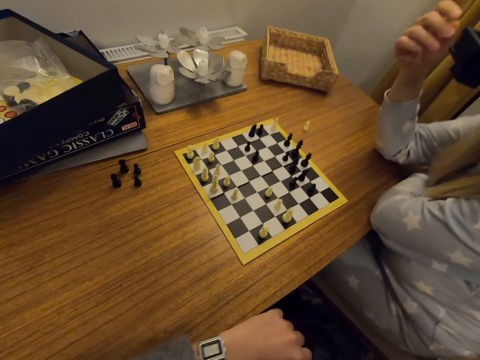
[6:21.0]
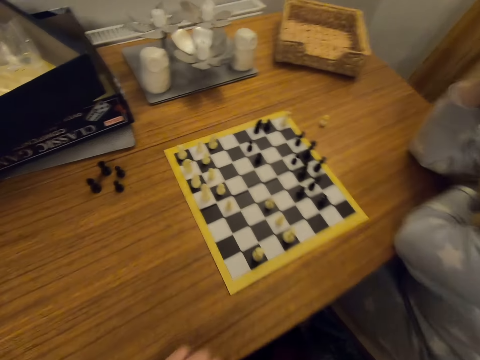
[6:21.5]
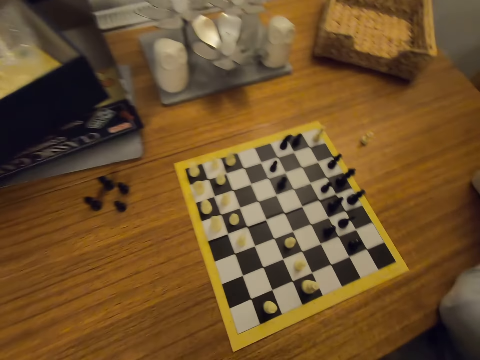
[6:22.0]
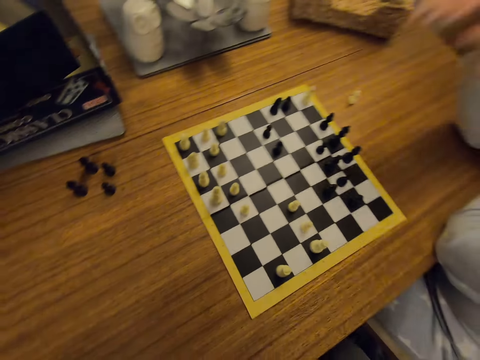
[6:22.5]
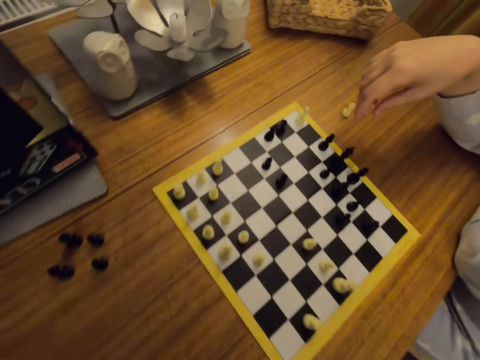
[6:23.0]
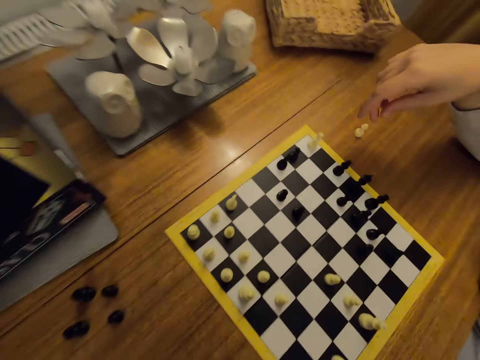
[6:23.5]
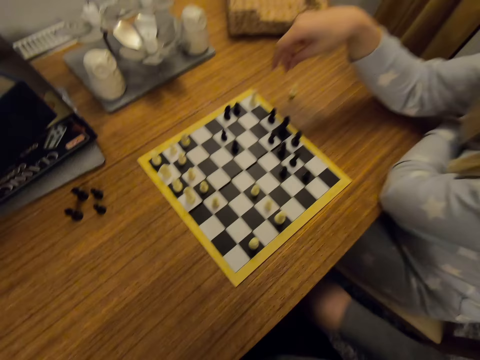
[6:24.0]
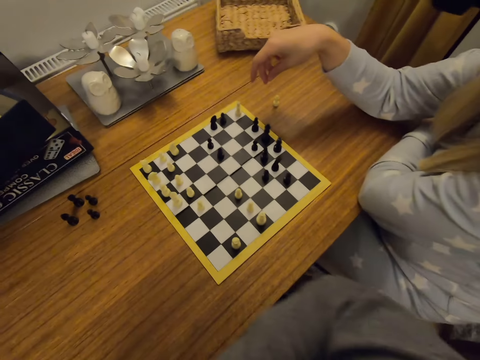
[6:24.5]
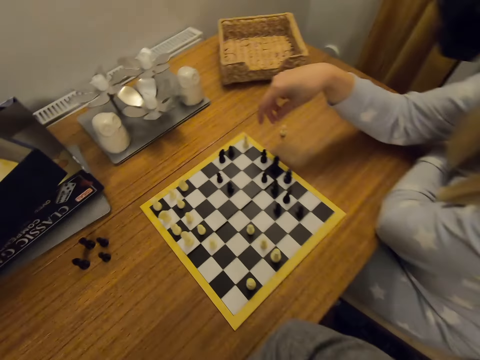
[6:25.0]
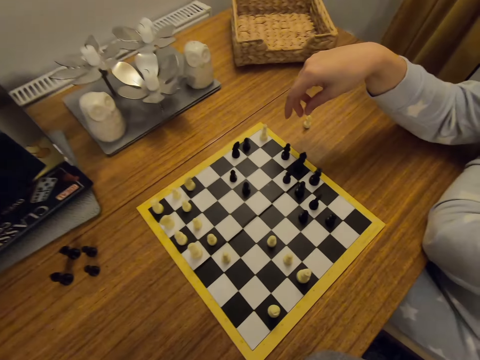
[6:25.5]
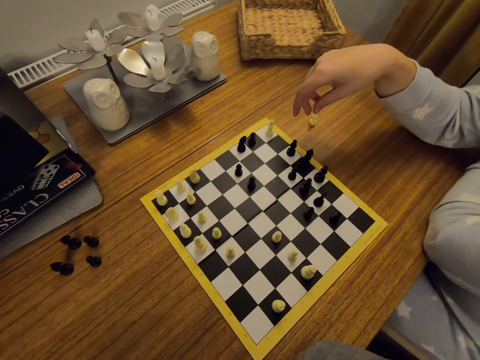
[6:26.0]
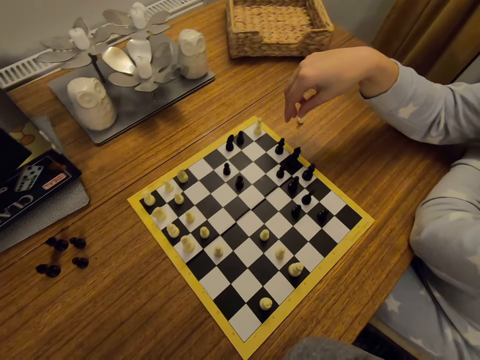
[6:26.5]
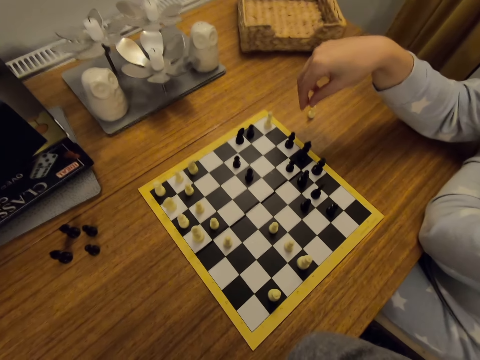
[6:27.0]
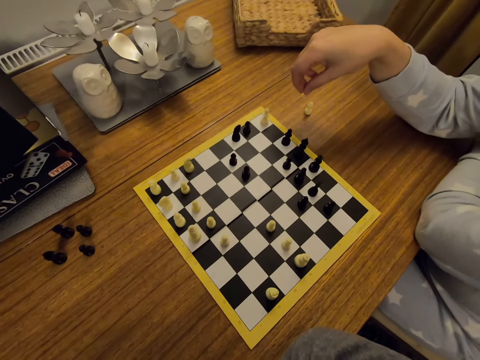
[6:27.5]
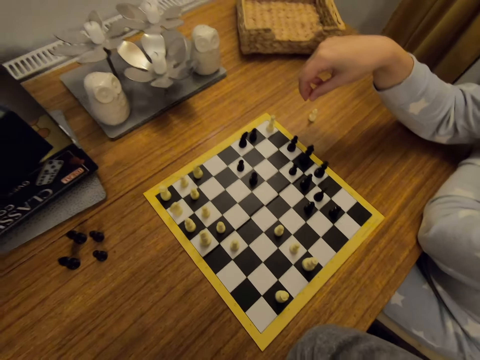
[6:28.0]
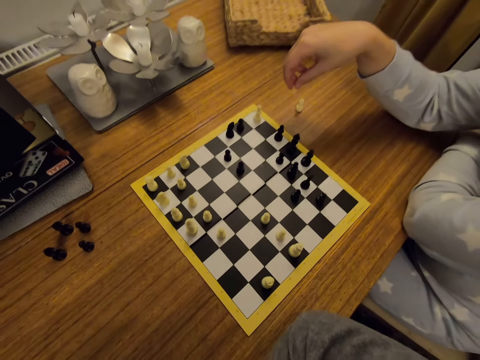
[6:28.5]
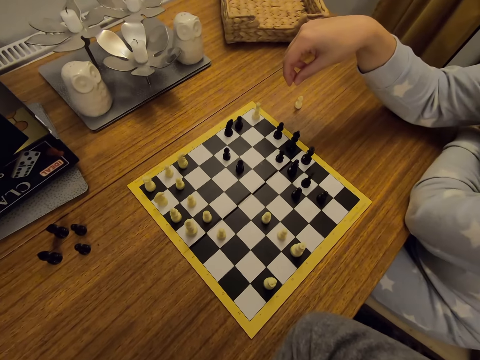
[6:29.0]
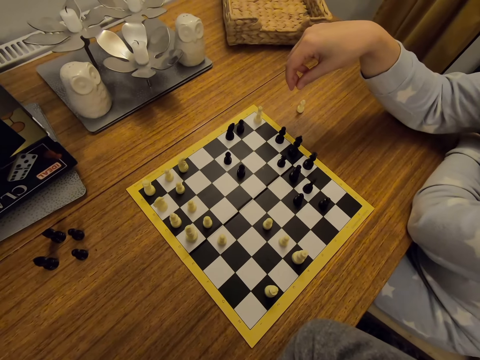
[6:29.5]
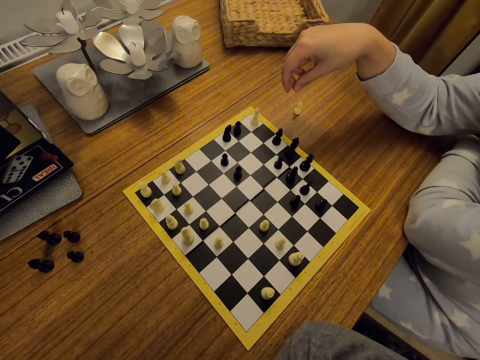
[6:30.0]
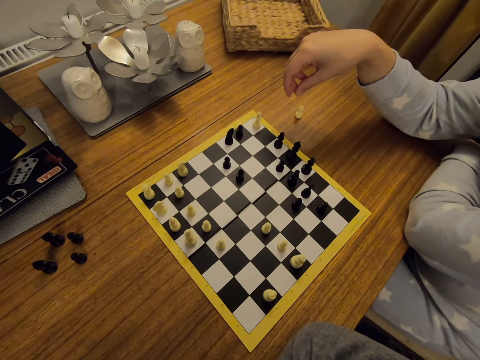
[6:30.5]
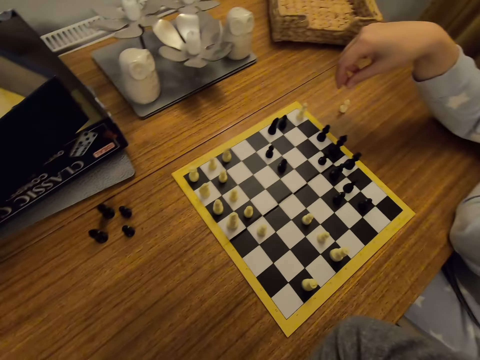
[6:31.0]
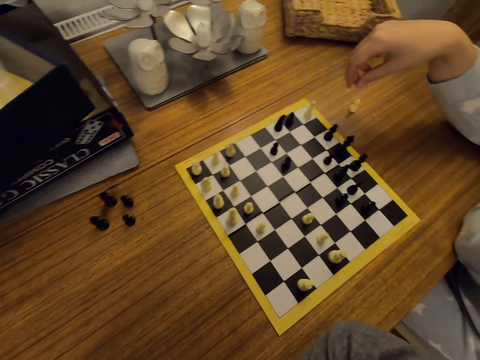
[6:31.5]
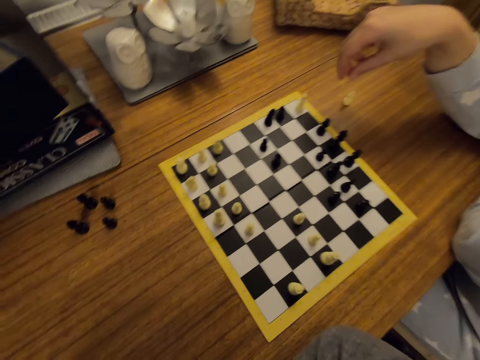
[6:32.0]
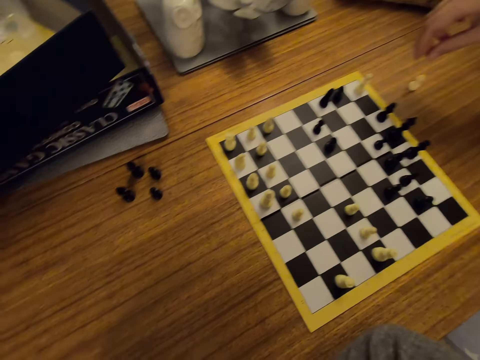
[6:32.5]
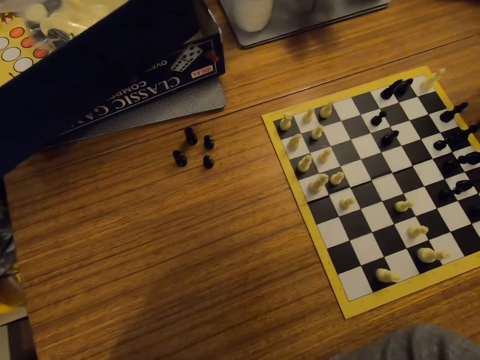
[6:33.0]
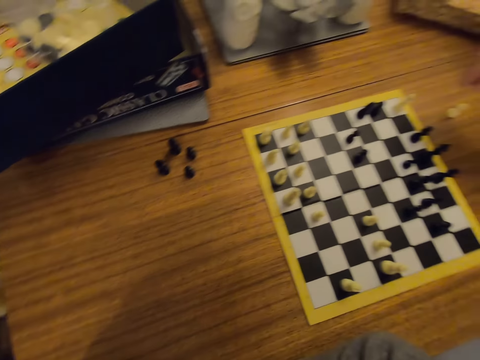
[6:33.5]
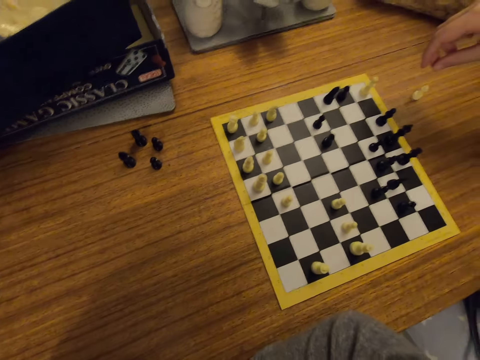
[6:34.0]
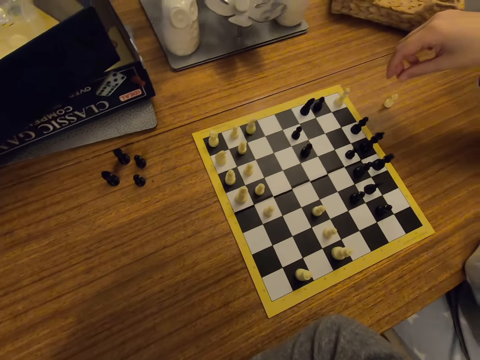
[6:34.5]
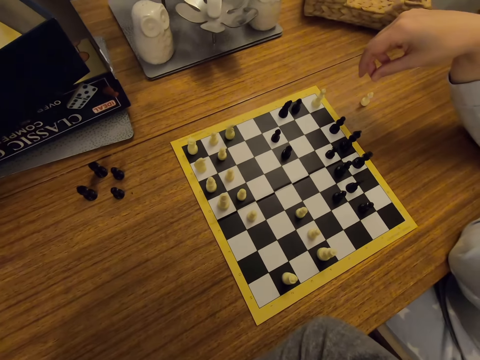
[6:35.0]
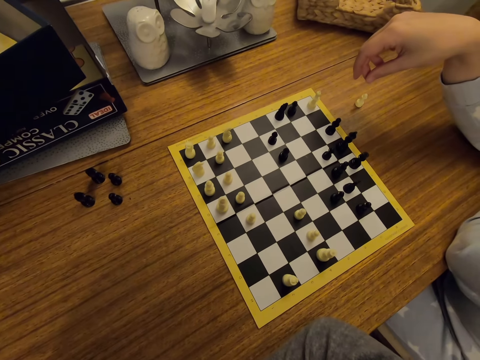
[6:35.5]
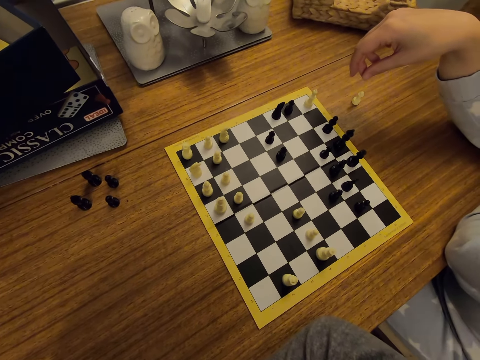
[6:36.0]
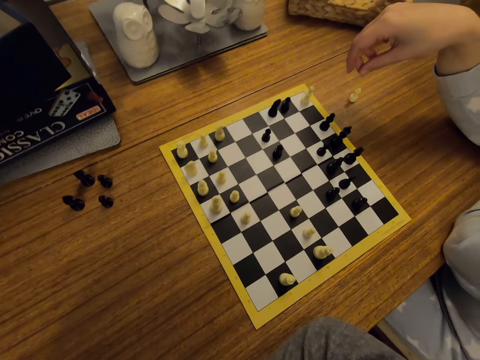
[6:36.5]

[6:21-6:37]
The camera wearer straightens the hands. A person looks around.

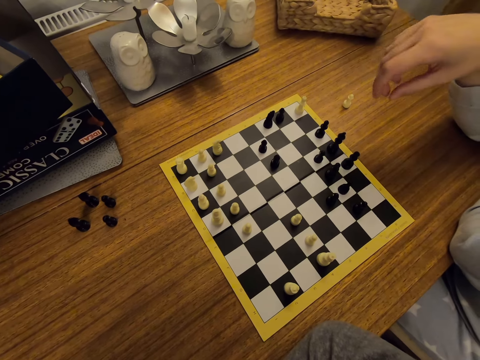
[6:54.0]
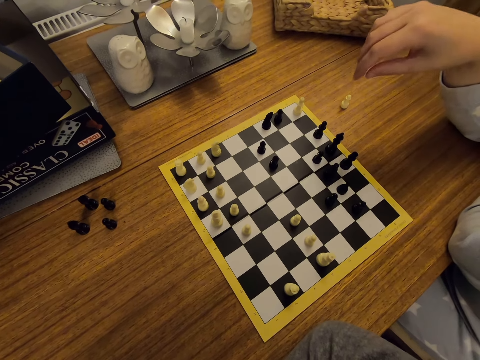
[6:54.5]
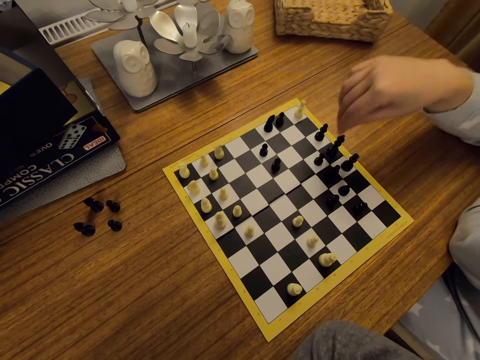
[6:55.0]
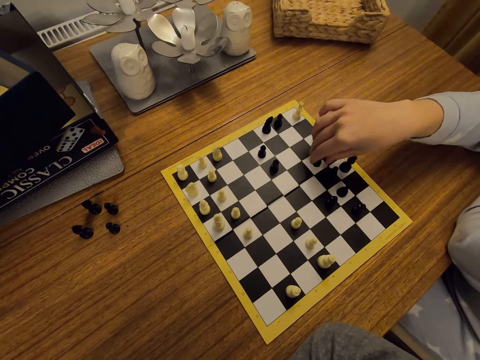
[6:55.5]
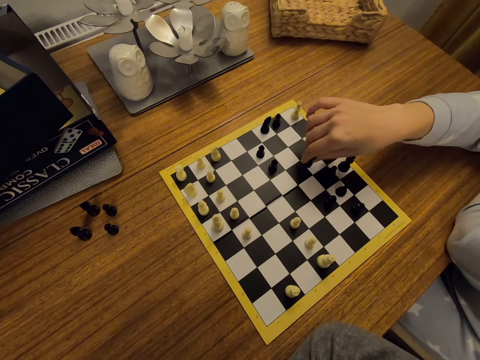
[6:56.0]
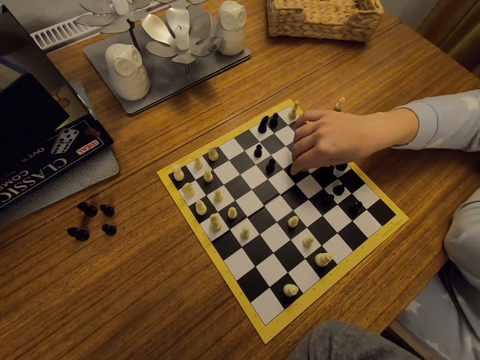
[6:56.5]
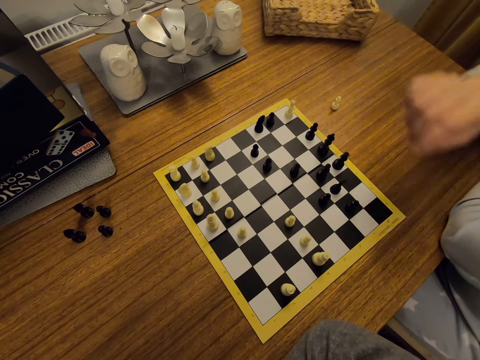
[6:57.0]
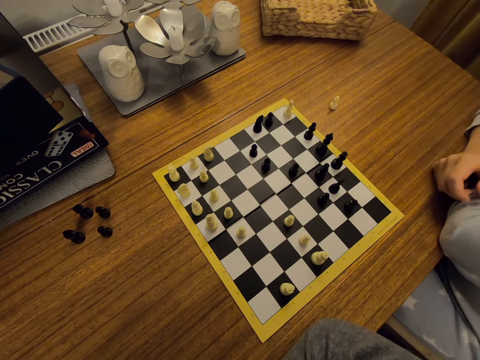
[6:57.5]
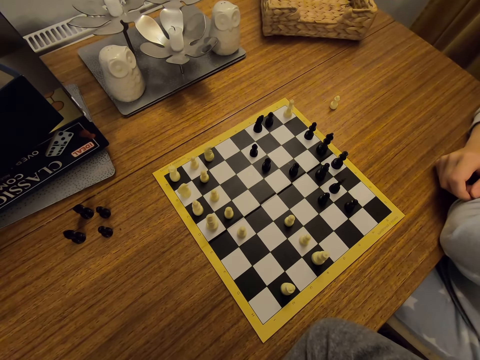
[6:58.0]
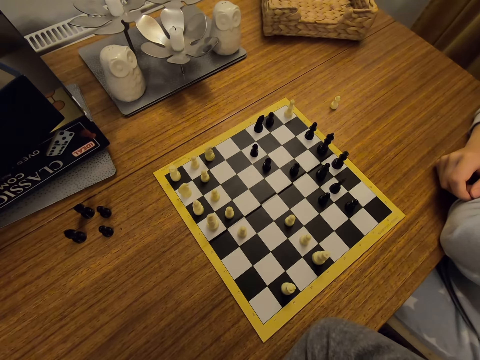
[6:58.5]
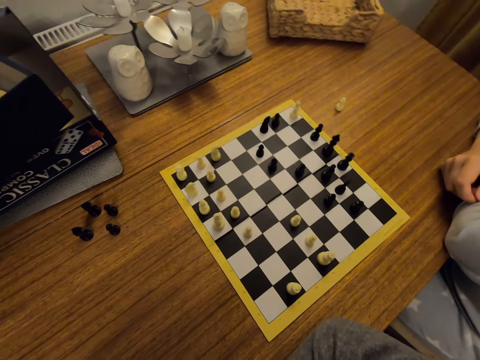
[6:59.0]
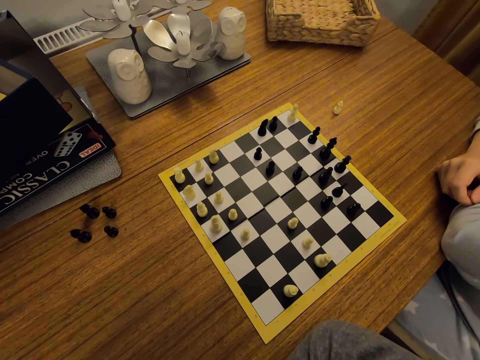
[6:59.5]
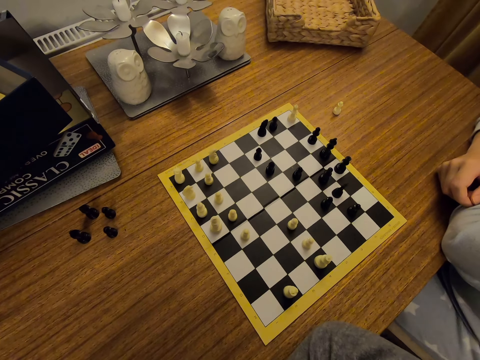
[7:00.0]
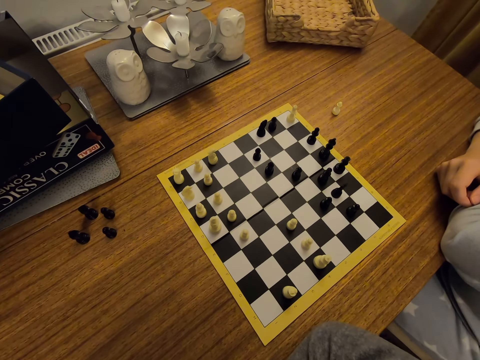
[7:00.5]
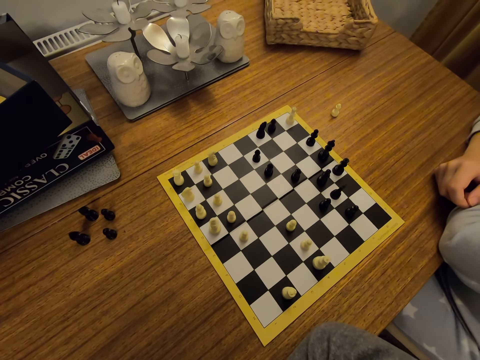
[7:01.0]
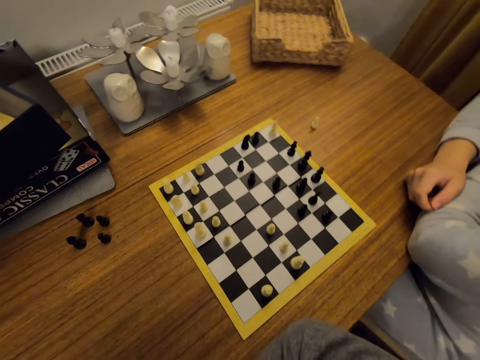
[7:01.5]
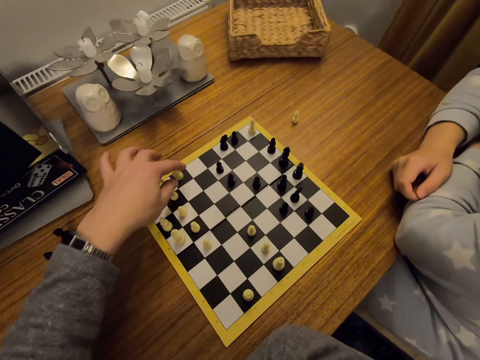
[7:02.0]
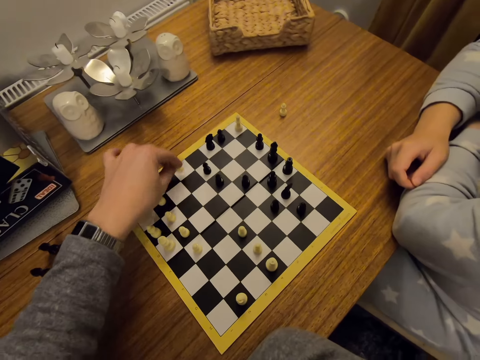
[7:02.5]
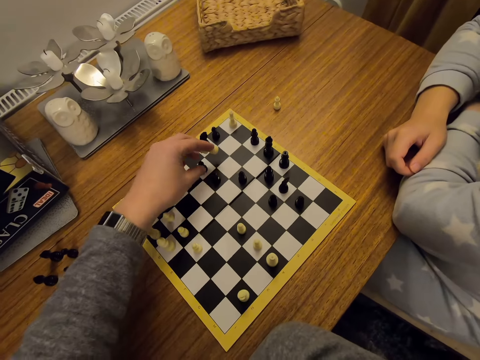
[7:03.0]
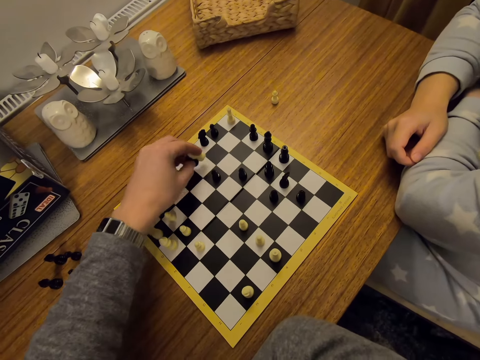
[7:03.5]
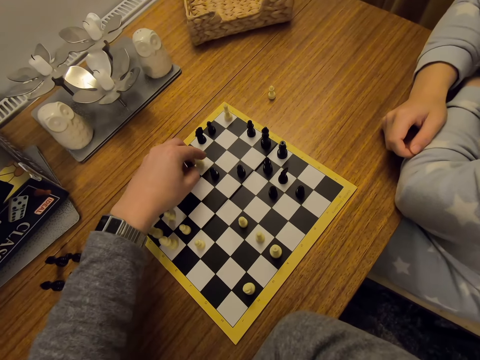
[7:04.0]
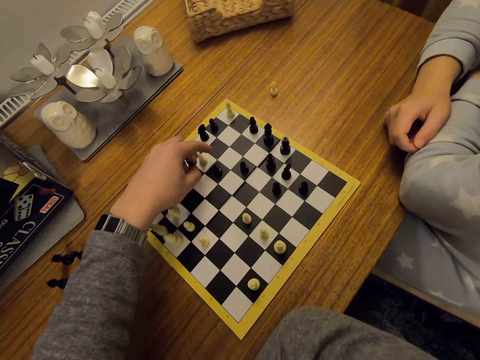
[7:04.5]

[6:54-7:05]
A person moves a chess piece on a board. The person looks around. The camera wearer moves a chess piece on the board.
